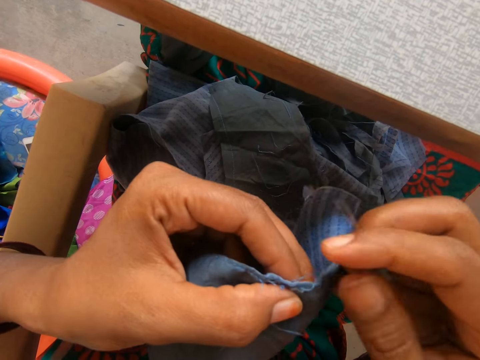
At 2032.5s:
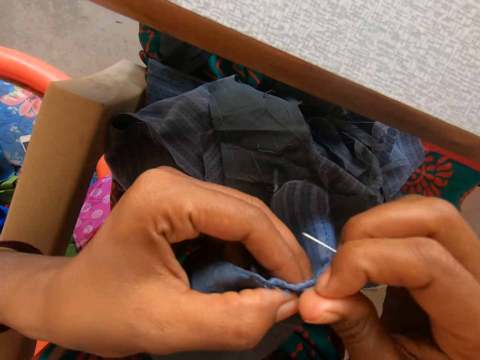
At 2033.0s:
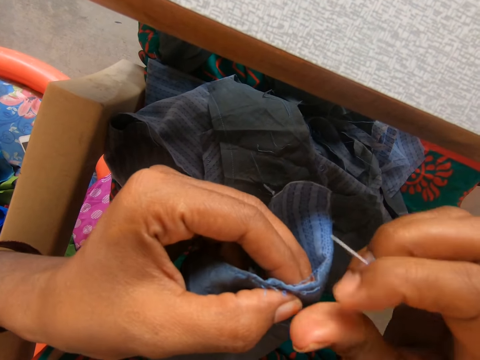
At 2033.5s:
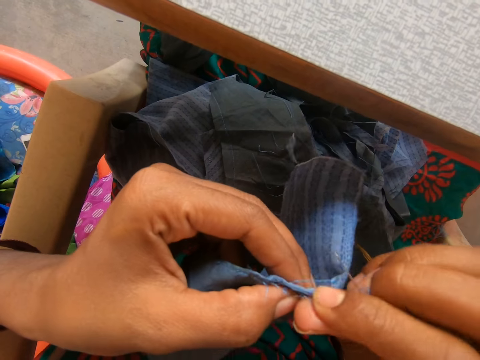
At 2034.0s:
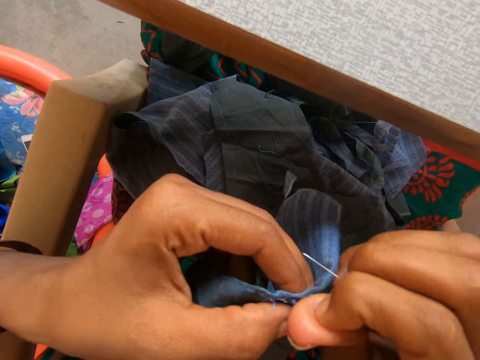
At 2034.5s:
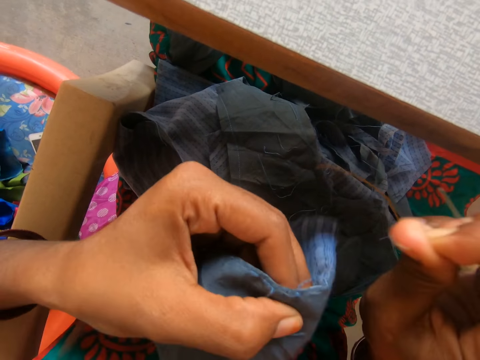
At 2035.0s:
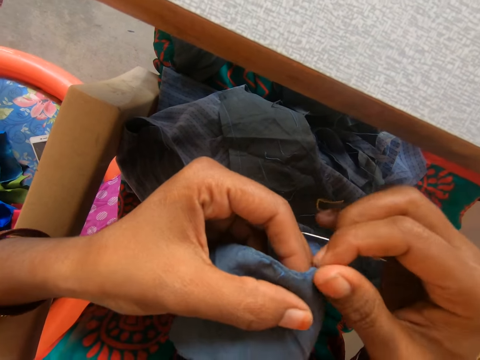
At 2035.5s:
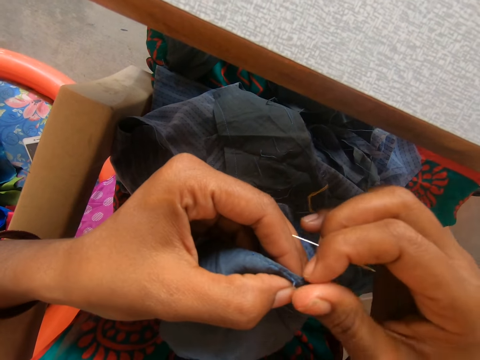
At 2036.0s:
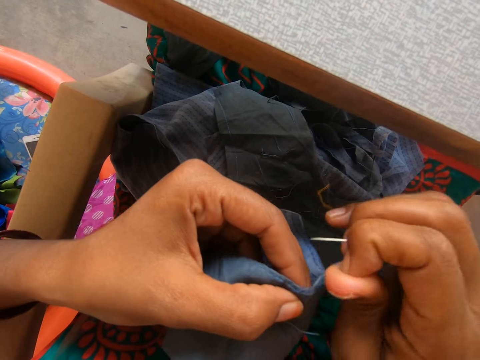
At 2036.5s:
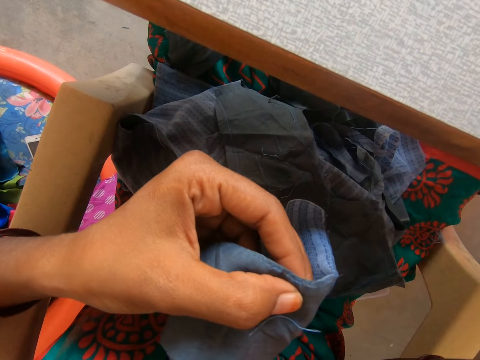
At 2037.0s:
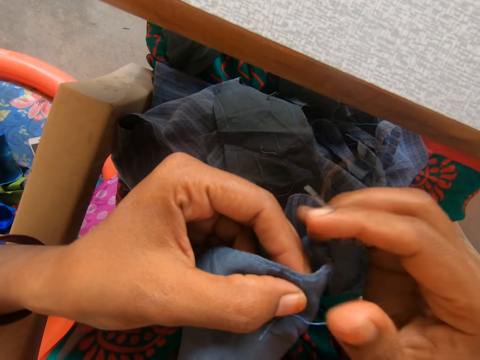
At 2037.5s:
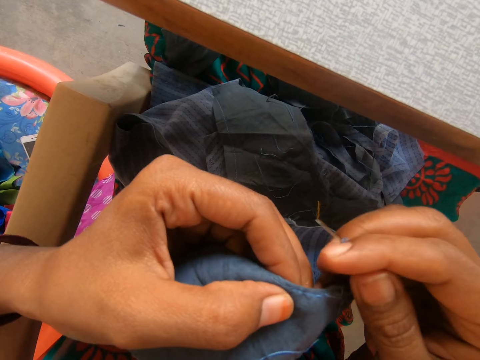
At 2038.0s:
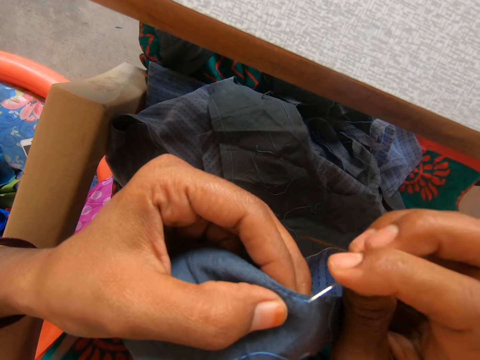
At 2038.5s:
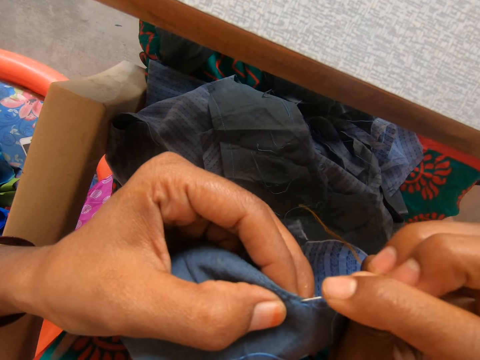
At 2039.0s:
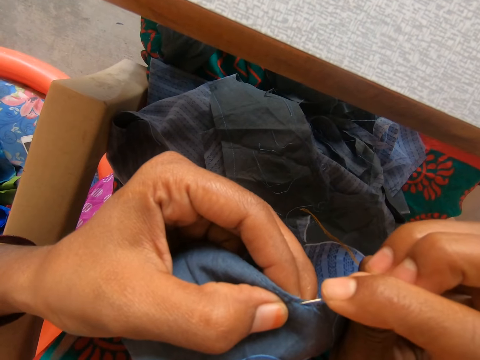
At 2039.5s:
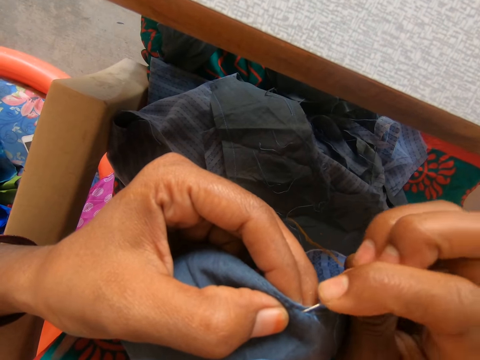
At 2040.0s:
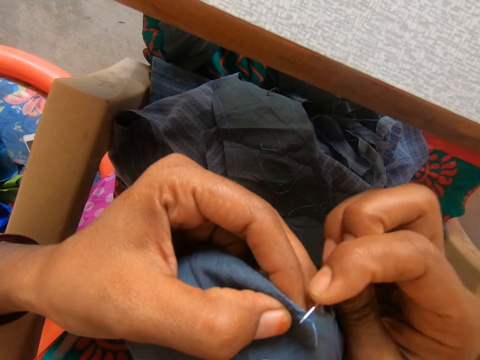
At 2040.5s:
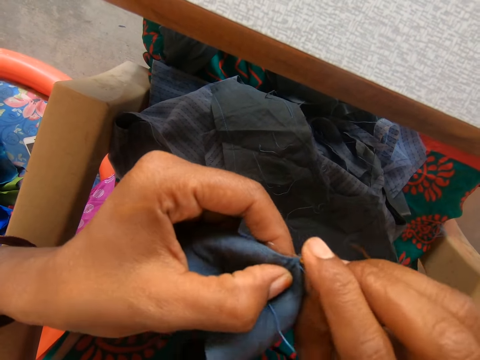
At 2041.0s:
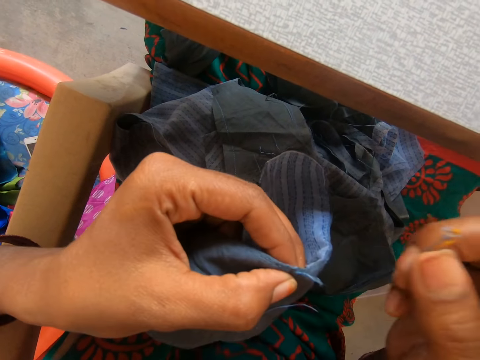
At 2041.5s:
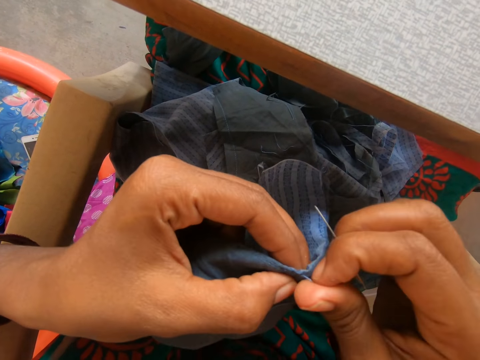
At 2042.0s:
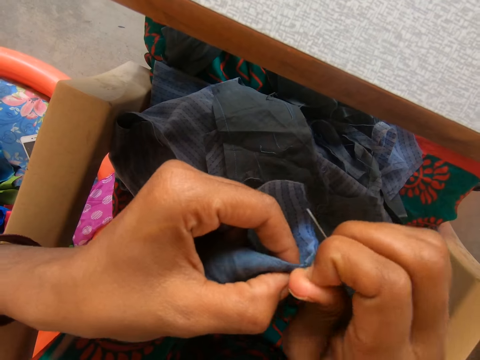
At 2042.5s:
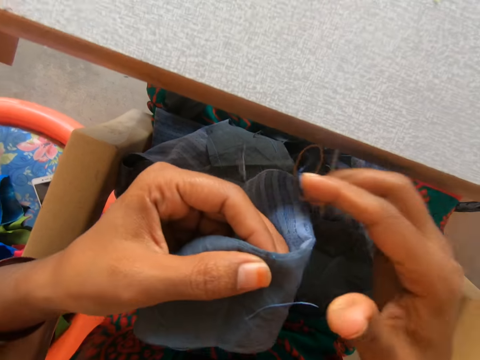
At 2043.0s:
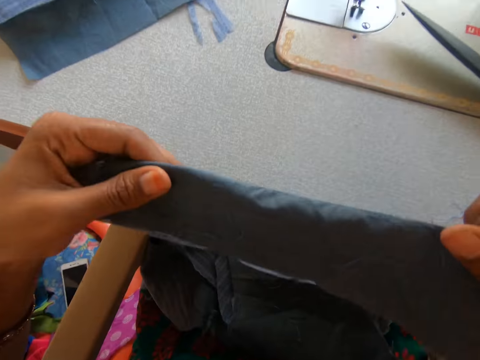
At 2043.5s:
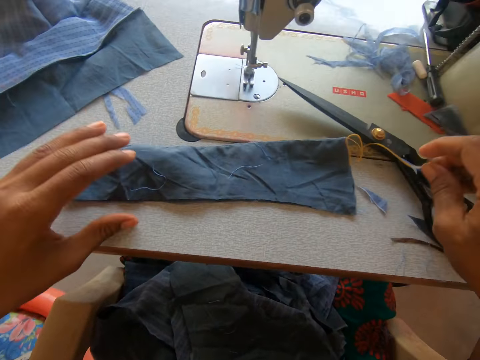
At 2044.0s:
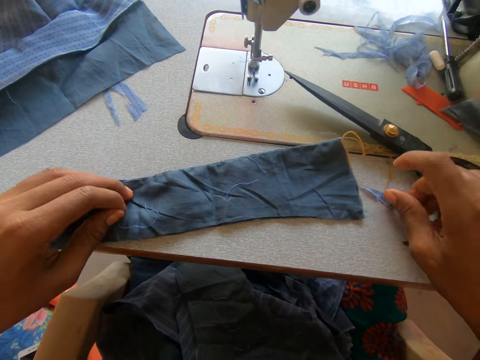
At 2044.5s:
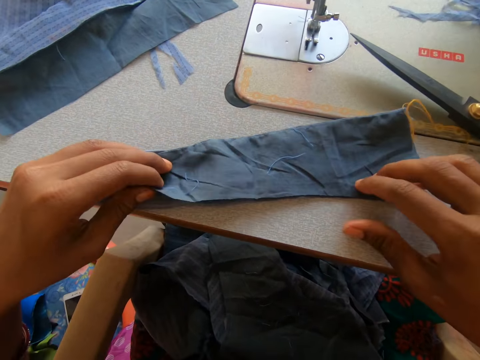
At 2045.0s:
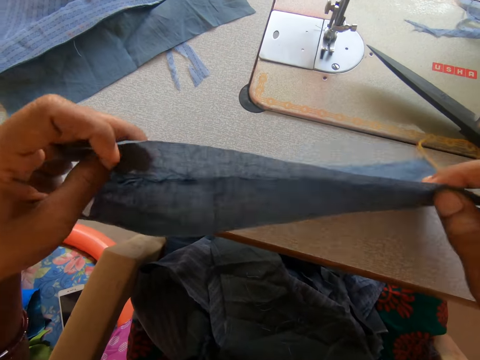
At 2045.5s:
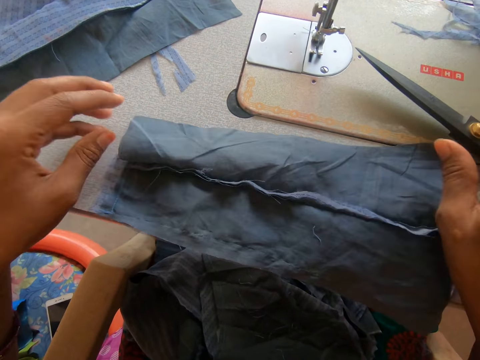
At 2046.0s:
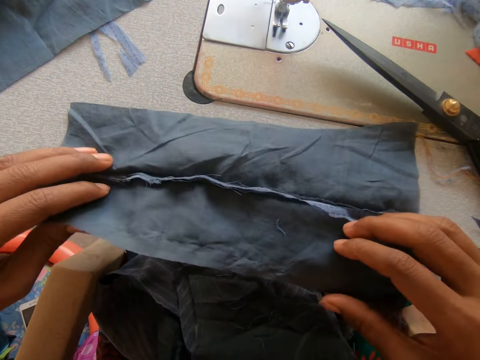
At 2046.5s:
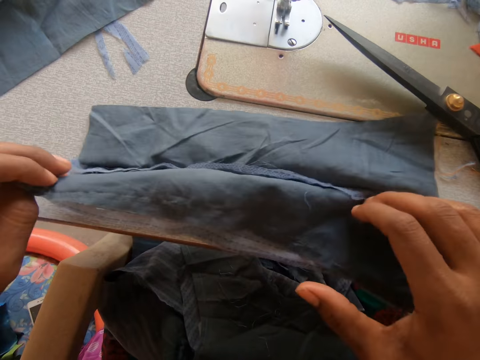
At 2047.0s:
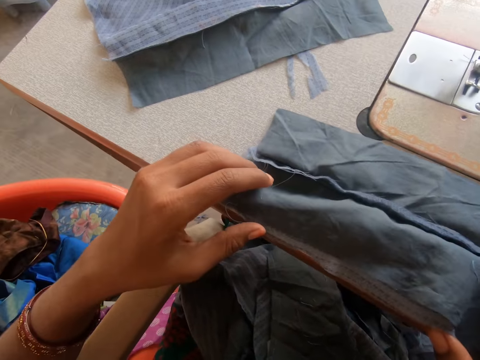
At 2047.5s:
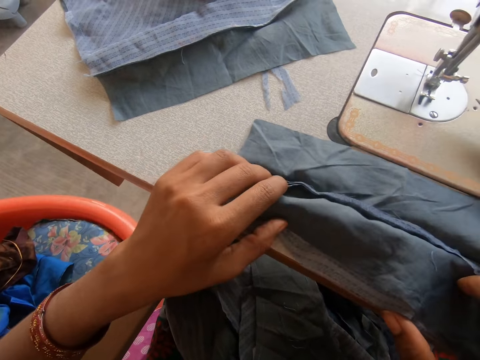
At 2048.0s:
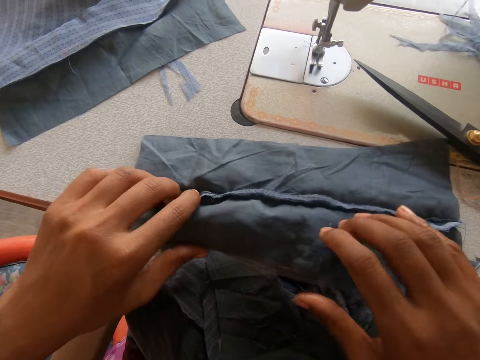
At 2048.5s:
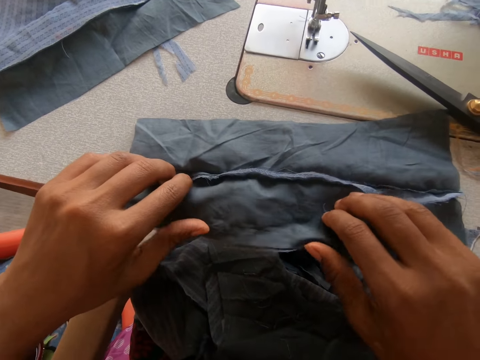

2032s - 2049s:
The camera wearer pulls a thread on the garment. She reaps a thread using a needle. She pulls a thread on the garment. She places the cloth in her hand on the sewing machine, drops the needle on the sewing machine, and adjusts the cloth on the sewing machine. She flips the garment.

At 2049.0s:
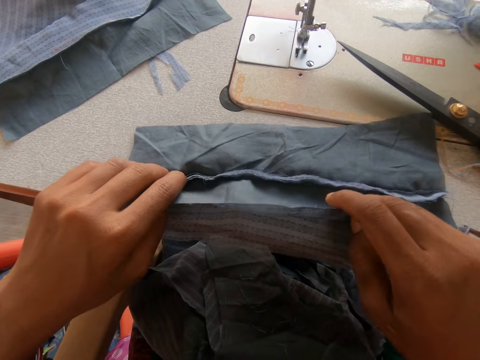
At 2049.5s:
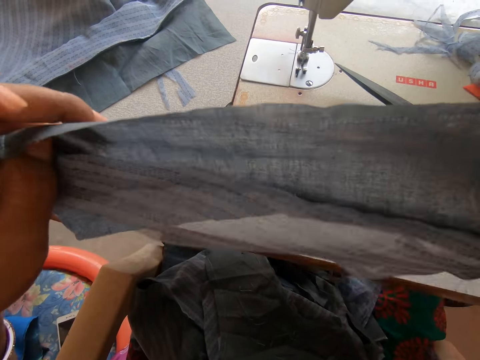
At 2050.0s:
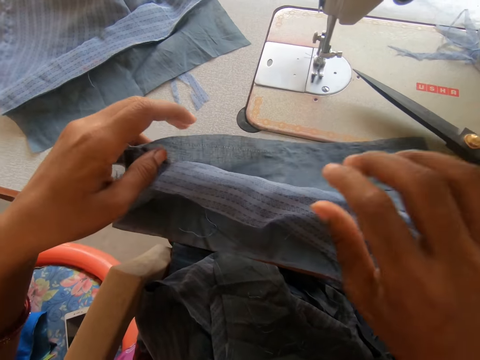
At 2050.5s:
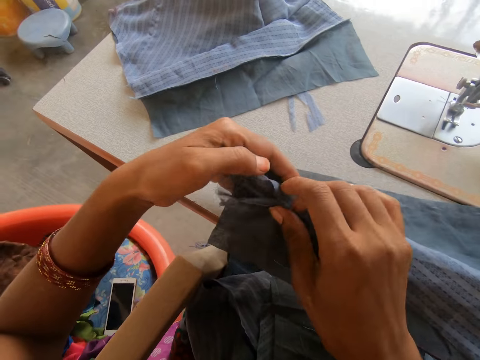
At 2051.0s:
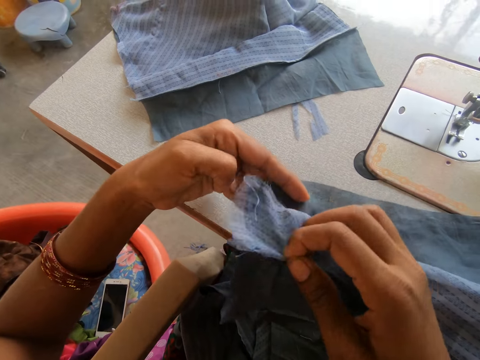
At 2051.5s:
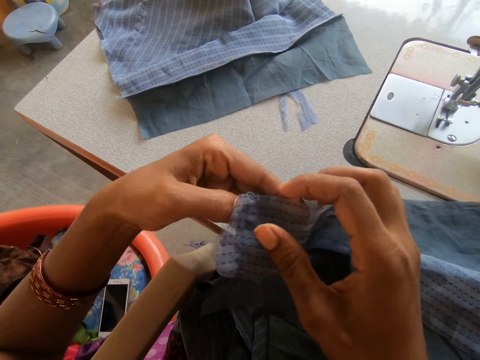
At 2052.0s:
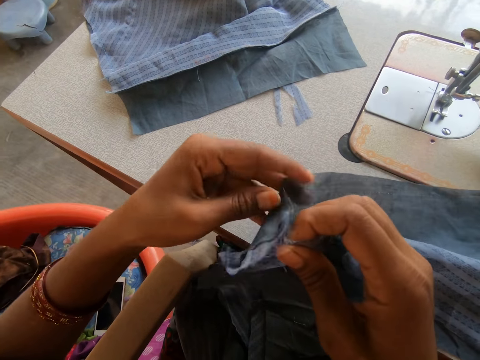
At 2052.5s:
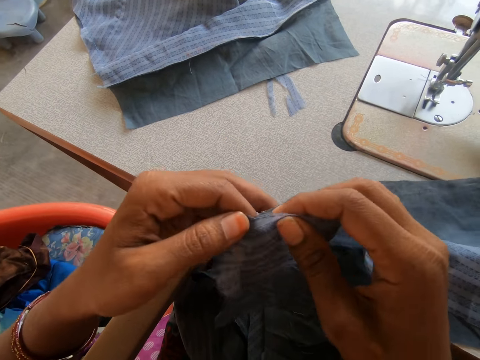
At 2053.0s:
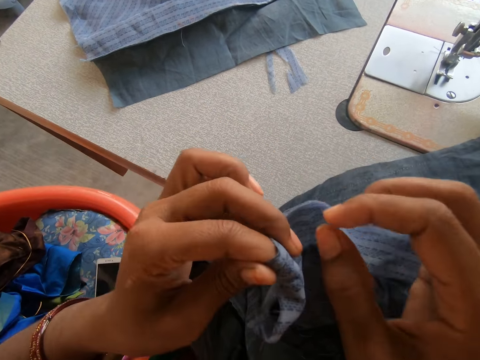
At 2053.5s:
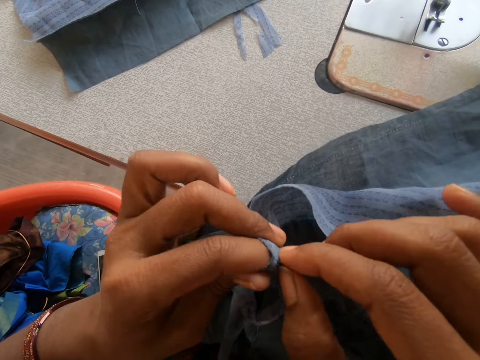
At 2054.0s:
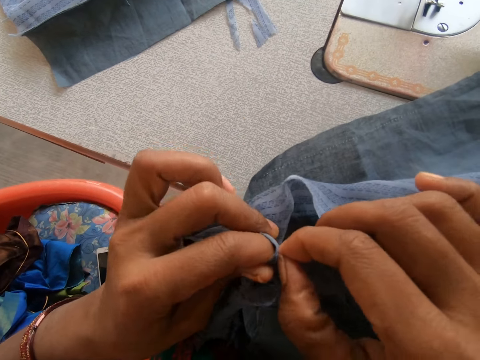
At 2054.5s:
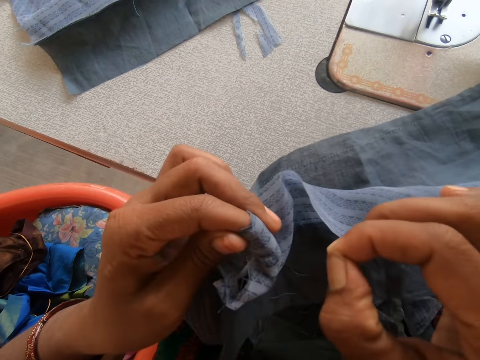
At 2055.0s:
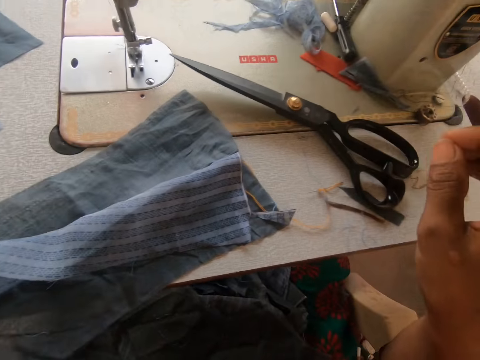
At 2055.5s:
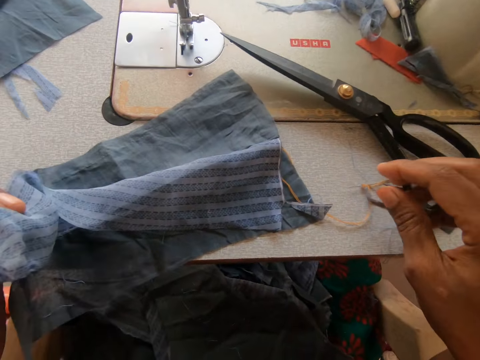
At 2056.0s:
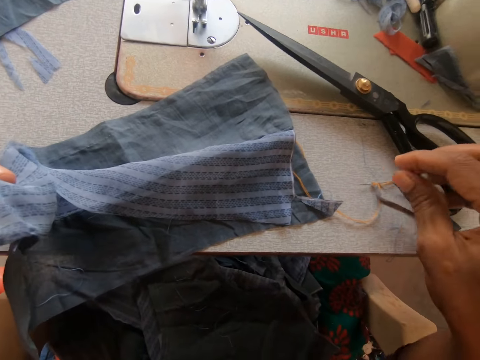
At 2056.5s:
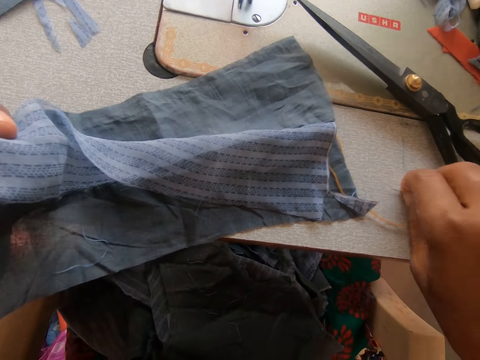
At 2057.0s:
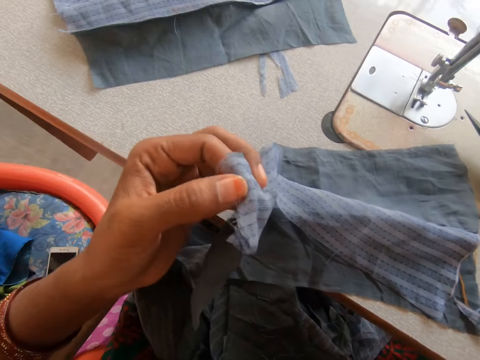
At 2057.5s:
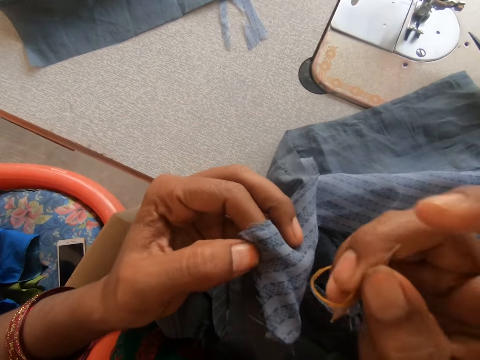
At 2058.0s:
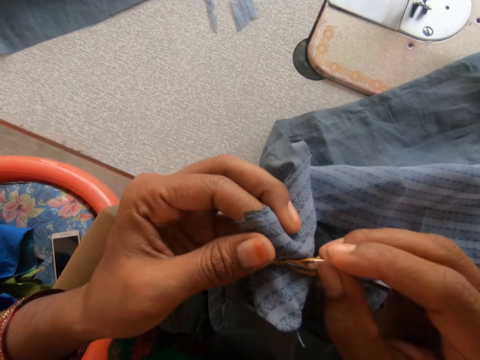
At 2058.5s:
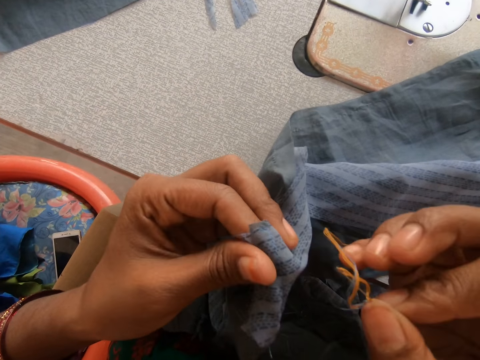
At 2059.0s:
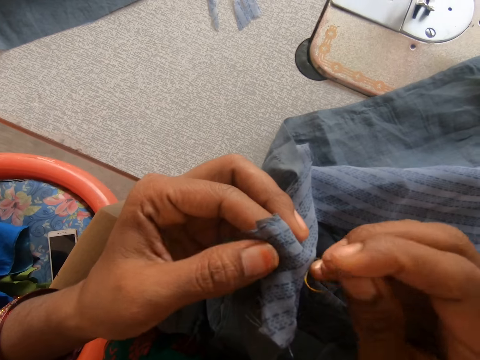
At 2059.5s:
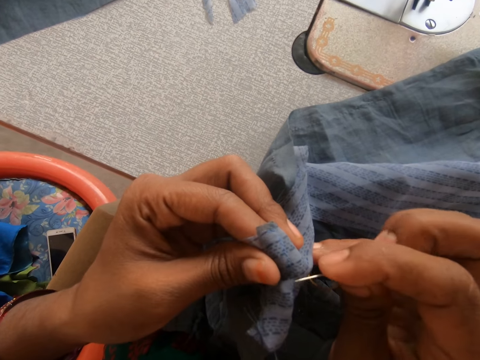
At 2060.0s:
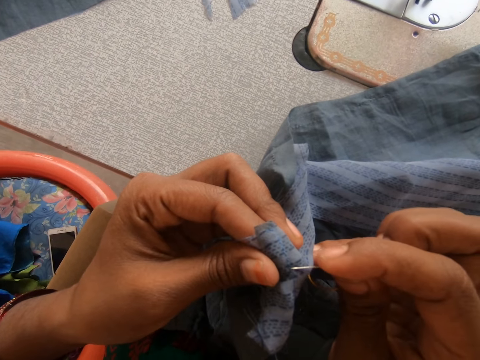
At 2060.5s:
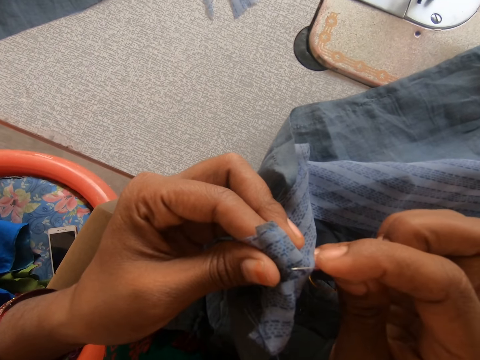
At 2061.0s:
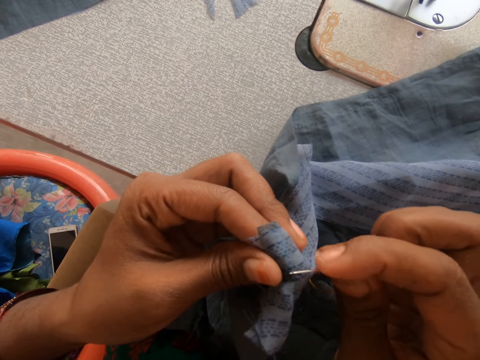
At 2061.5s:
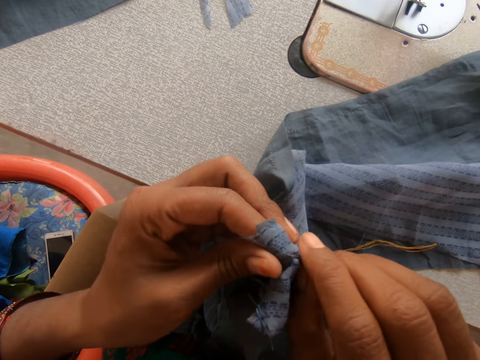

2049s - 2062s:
The camera wearer touches a garment. She loosens the thread on the cloth with her hand. She takes a sewing needle on the sewing machine. She drops the needle on the sewing machine with her right hand. She reaps thread on the garment with the needle. She loosens the thread on the cloth with the needle in her right hand.
